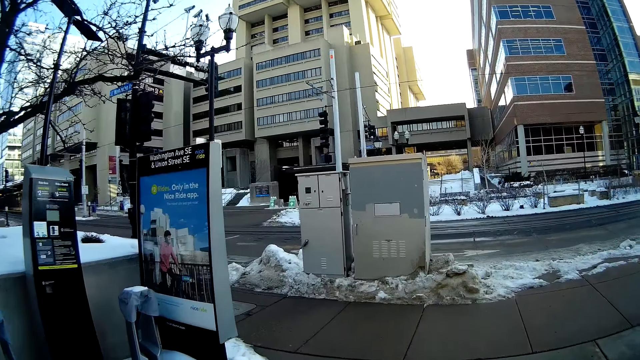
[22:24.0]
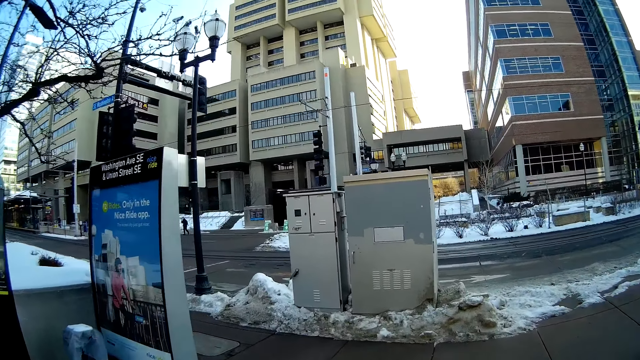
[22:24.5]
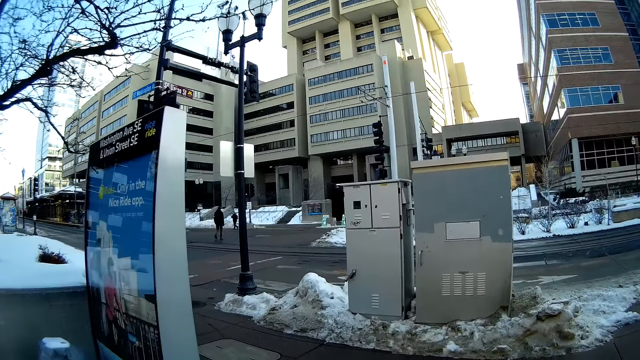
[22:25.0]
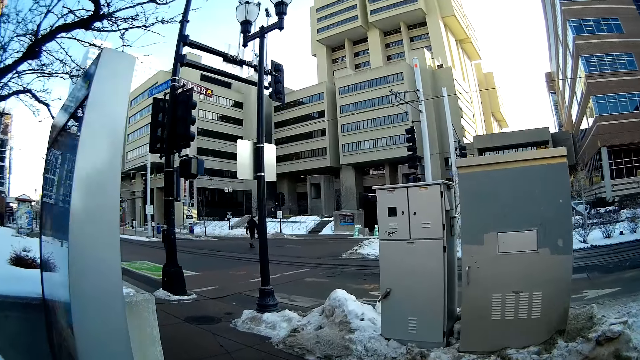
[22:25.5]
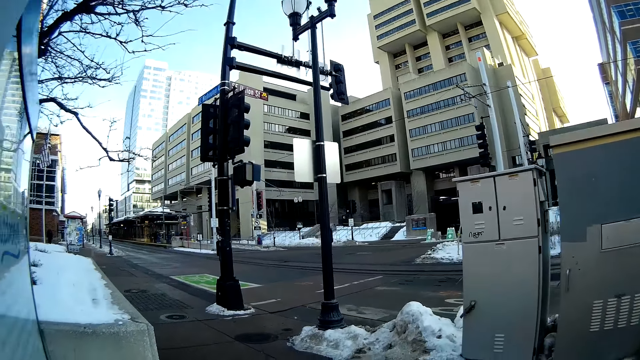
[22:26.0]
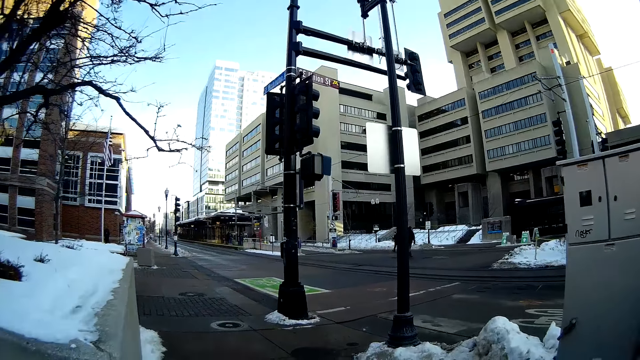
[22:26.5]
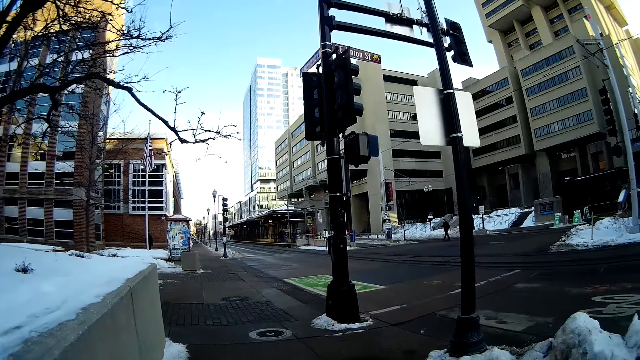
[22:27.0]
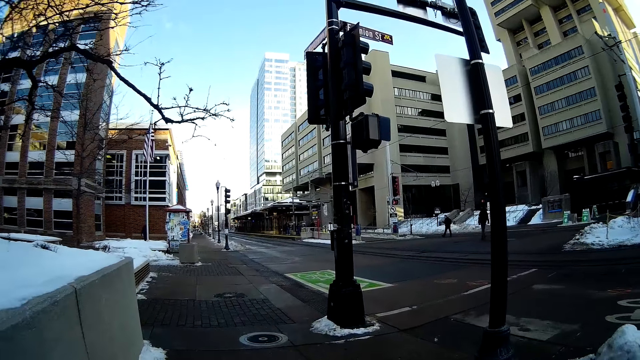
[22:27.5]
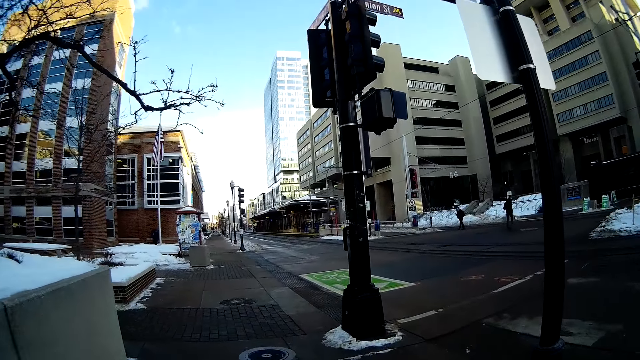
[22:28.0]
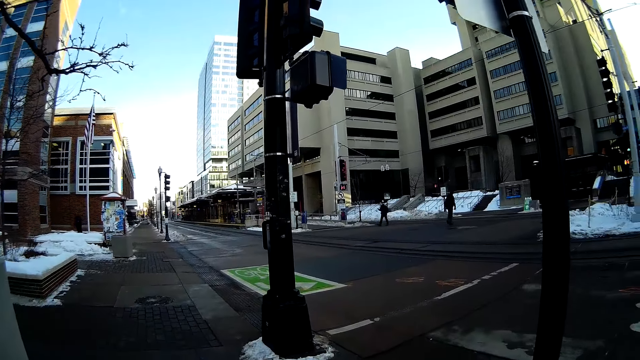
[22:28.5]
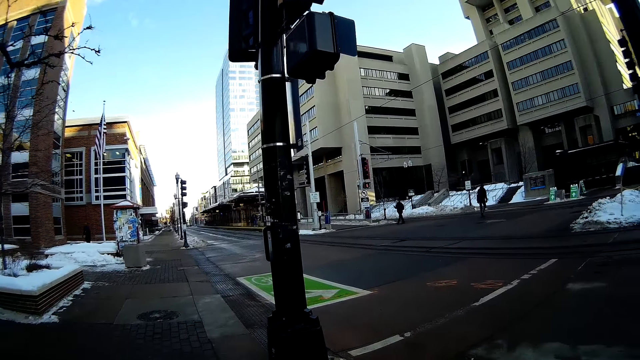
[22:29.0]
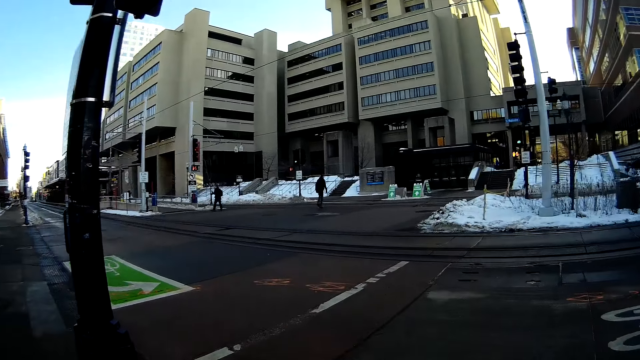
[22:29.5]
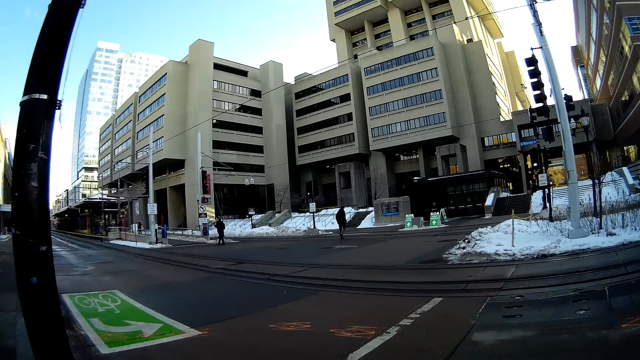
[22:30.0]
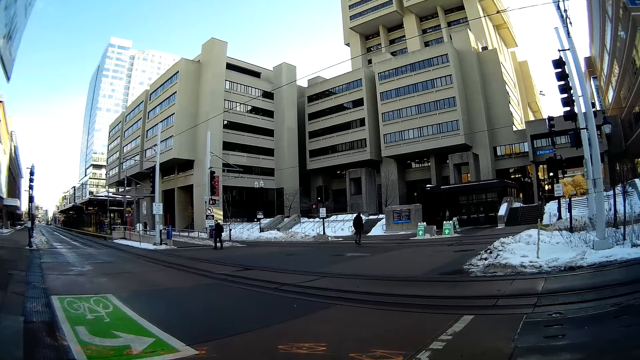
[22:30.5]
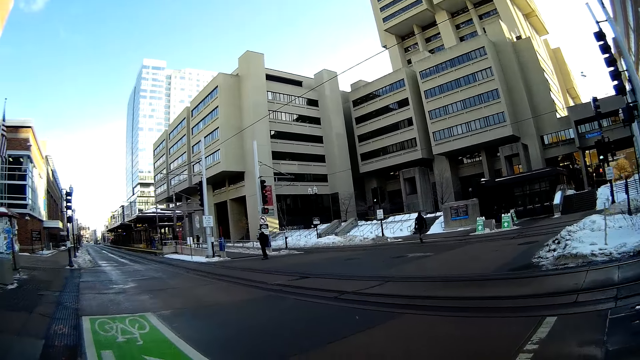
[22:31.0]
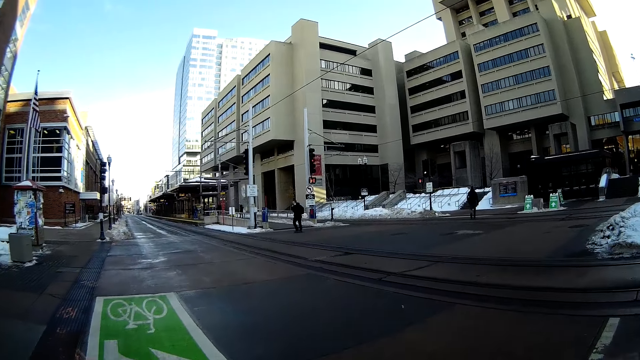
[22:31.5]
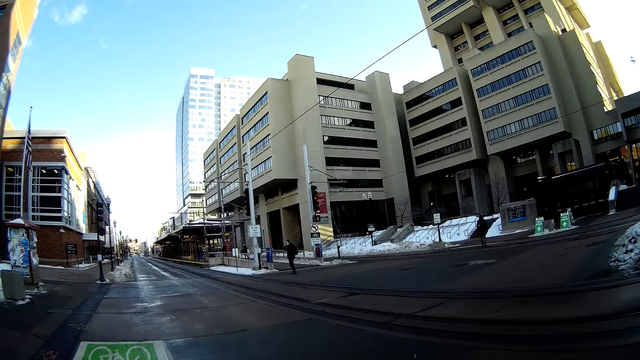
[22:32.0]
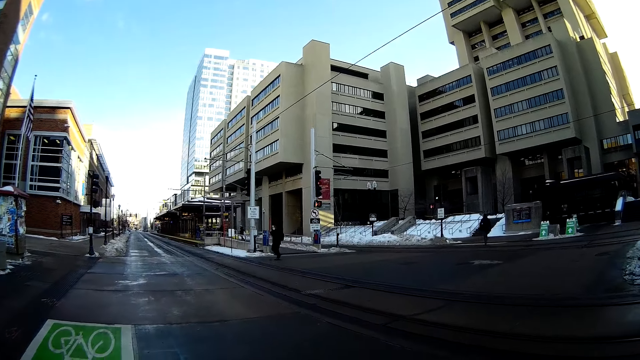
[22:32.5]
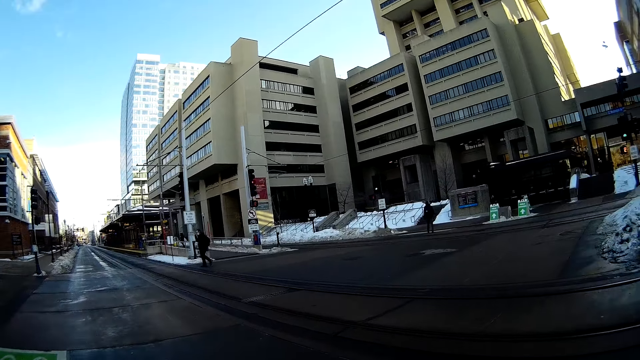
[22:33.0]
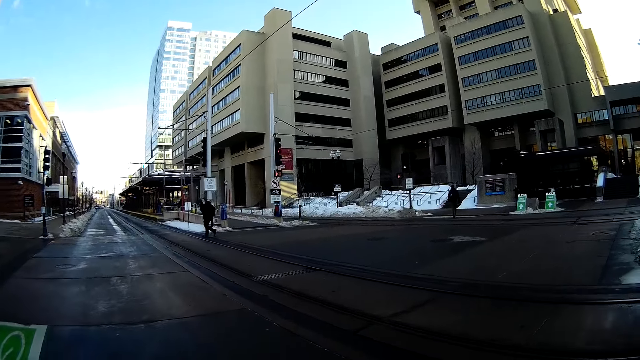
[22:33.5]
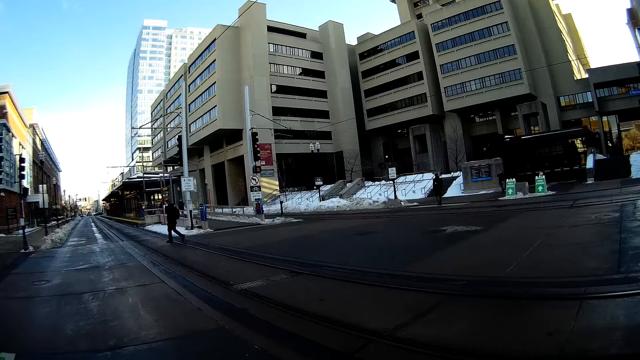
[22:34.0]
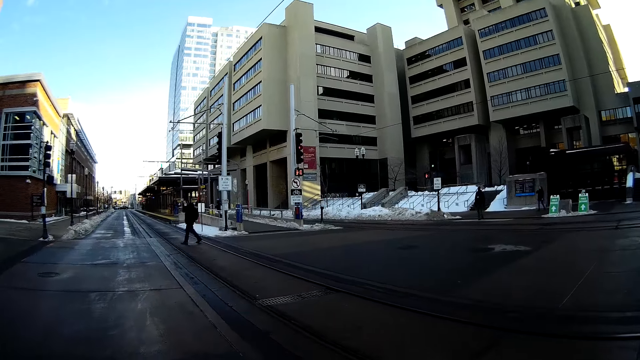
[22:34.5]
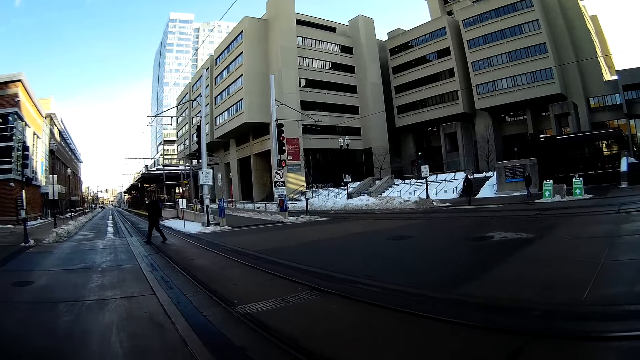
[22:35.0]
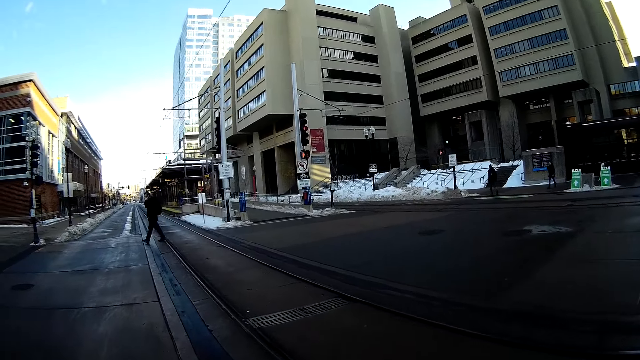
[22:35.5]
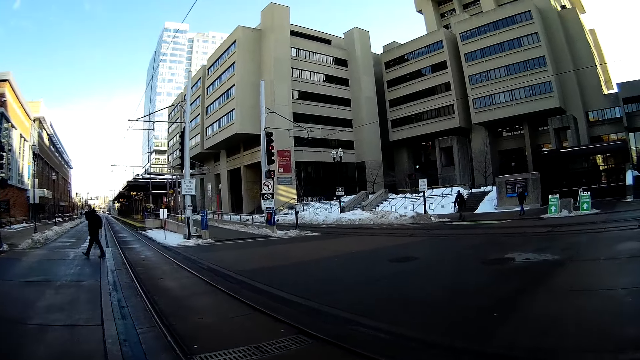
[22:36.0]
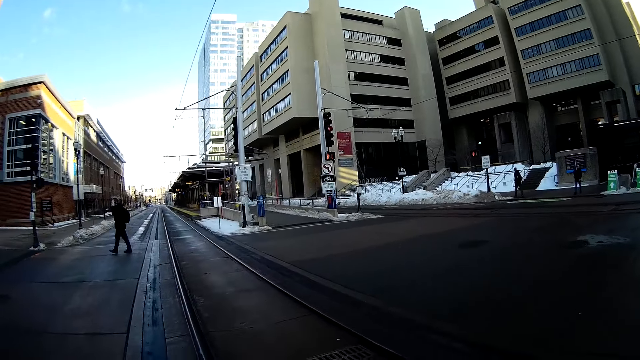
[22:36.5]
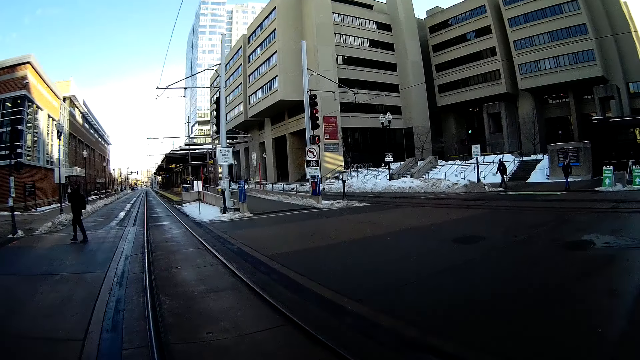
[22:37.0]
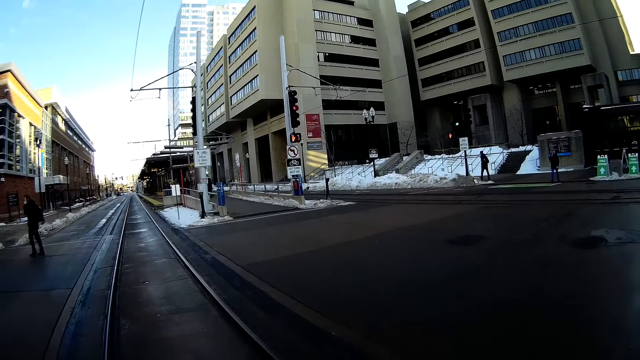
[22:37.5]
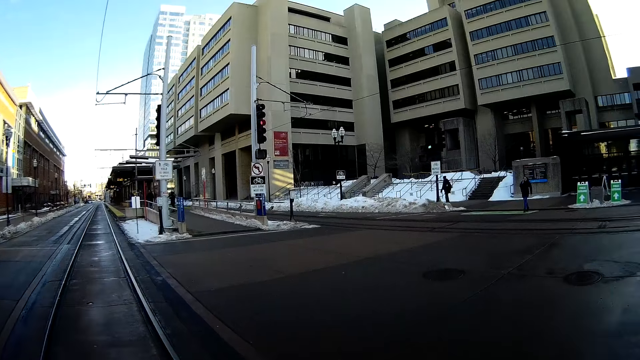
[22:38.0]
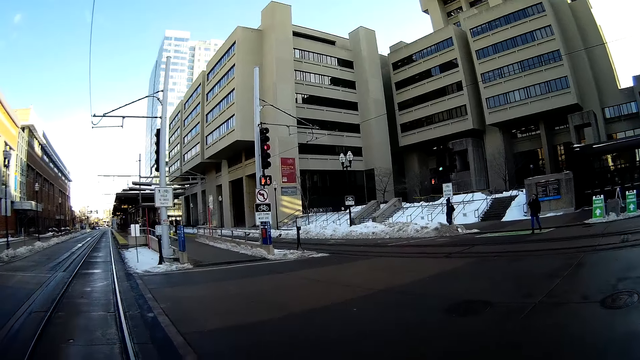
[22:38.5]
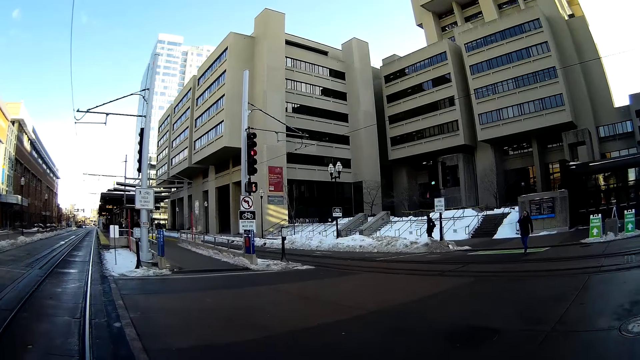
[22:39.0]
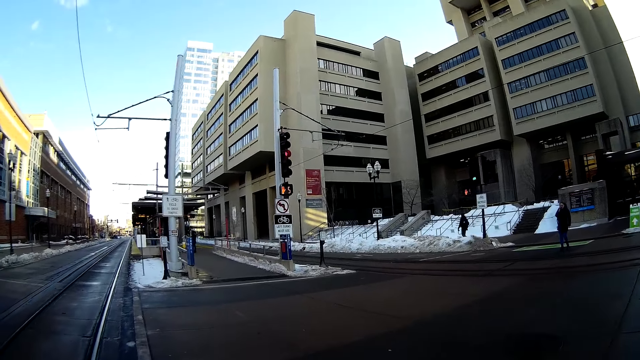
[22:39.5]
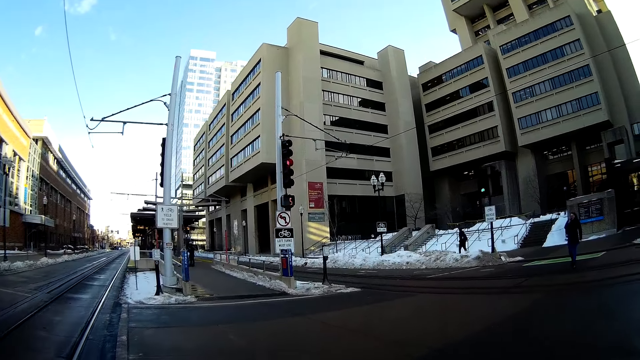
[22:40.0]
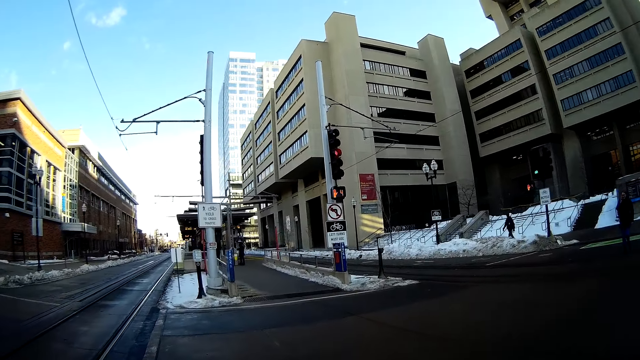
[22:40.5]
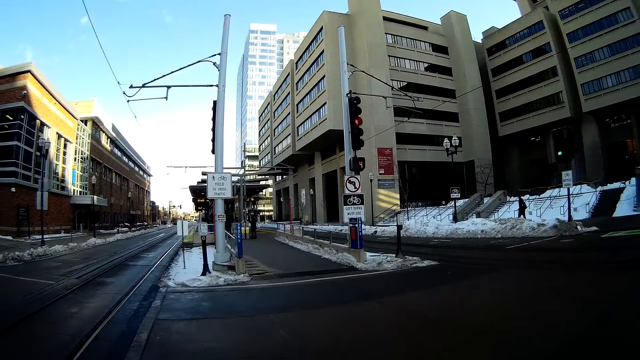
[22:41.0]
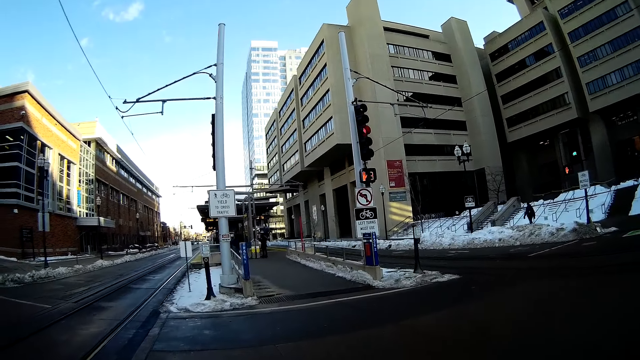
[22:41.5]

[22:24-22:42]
The camera wearer walks on the sidewalk. They cross the street road. They walk on the pathway.

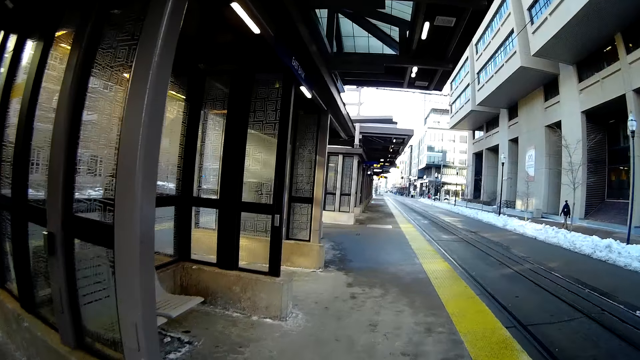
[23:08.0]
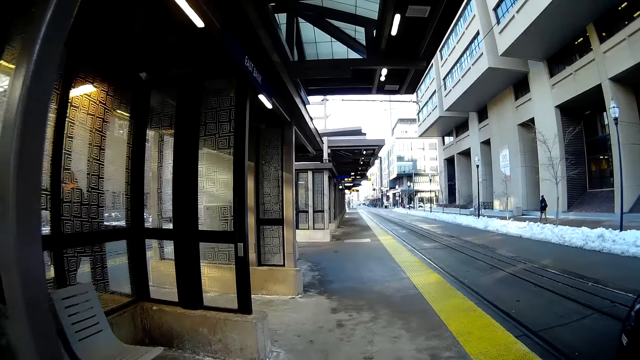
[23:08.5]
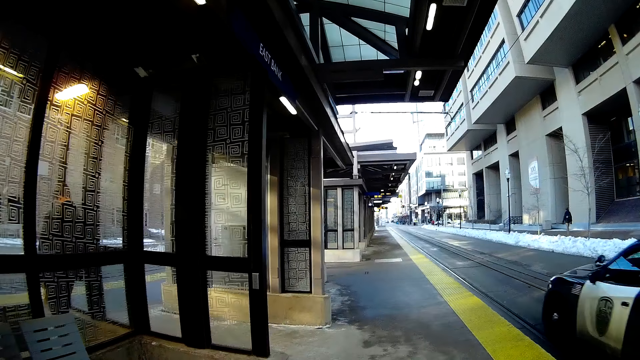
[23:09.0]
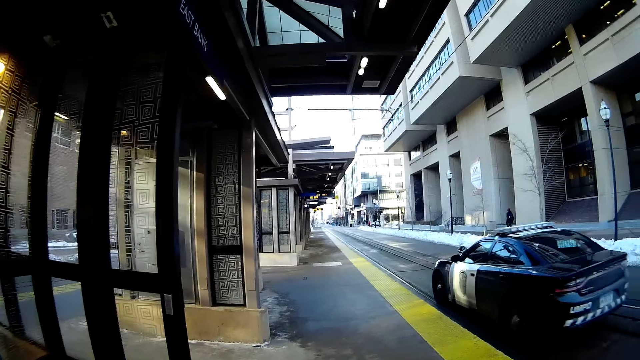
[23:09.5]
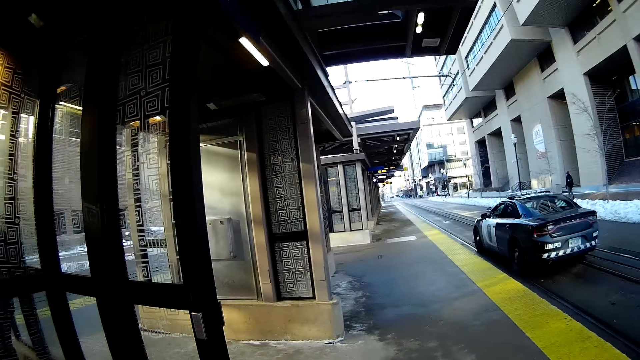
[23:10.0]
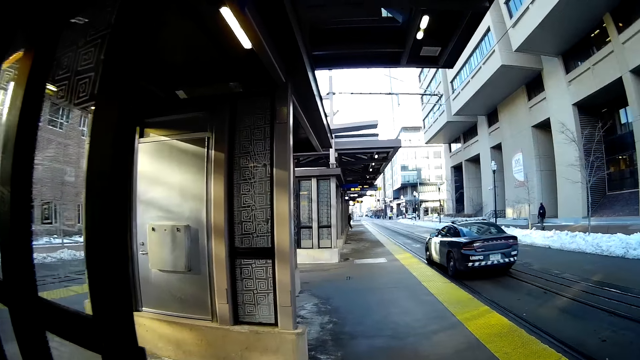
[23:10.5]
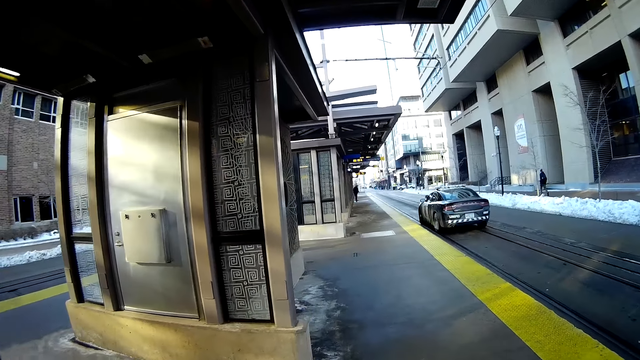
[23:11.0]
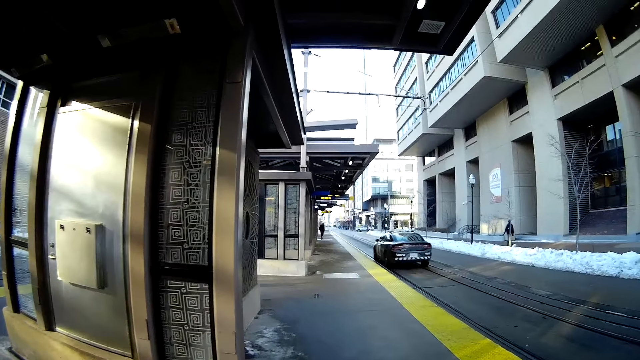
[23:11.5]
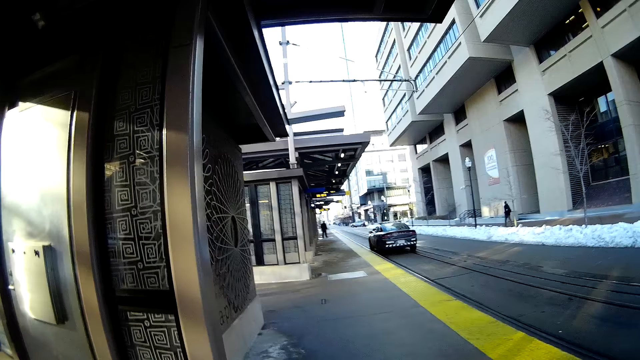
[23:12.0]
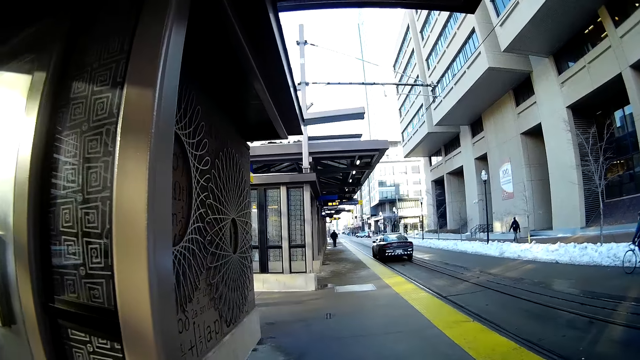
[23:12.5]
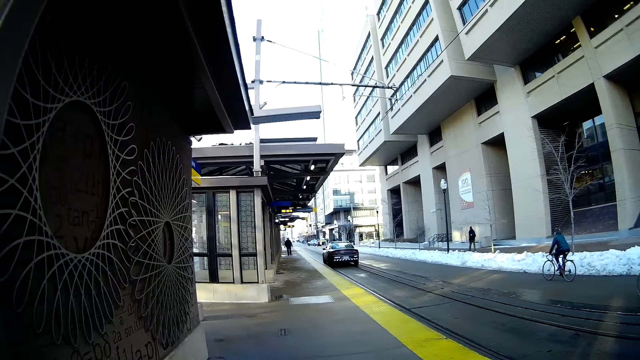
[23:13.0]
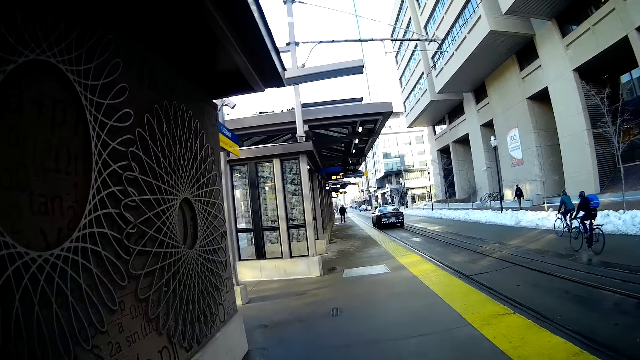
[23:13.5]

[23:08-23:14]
A police car drives past the camera wearer. A man rides a bicycle past the camera wearer. Another man rides a bicycle past the camera wearer.
